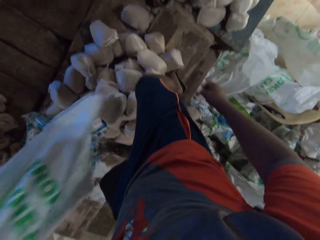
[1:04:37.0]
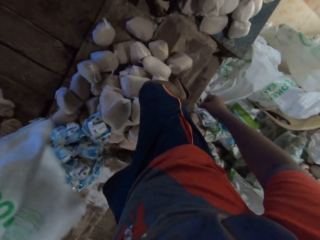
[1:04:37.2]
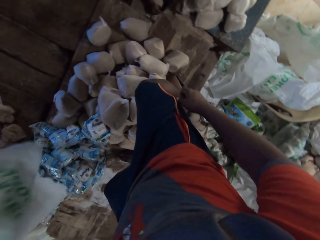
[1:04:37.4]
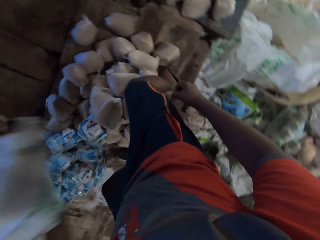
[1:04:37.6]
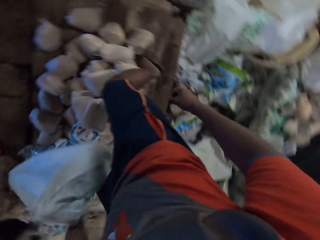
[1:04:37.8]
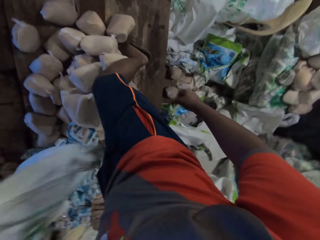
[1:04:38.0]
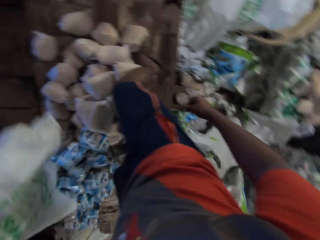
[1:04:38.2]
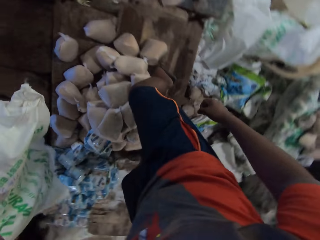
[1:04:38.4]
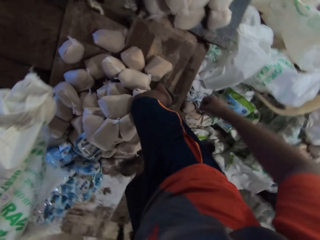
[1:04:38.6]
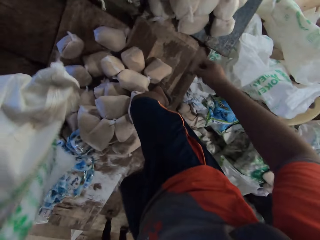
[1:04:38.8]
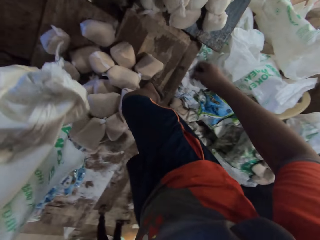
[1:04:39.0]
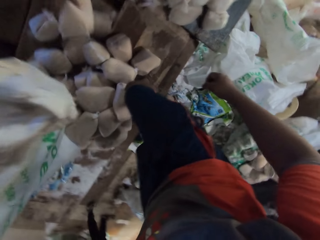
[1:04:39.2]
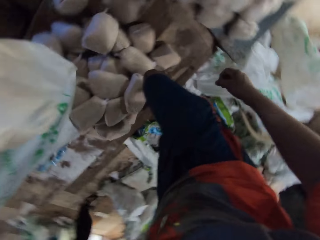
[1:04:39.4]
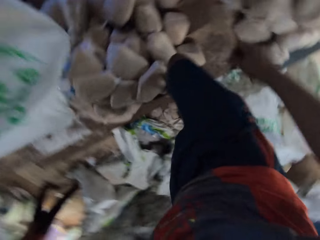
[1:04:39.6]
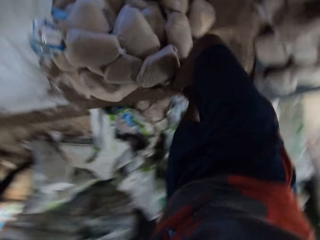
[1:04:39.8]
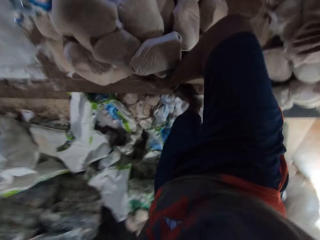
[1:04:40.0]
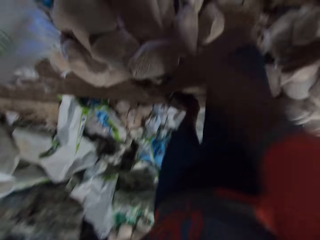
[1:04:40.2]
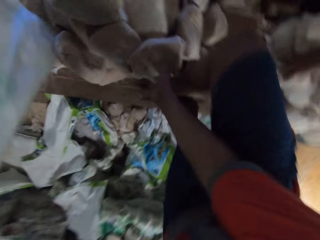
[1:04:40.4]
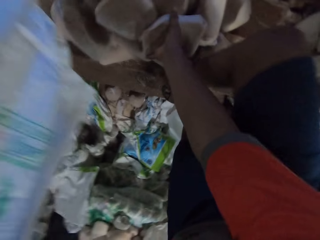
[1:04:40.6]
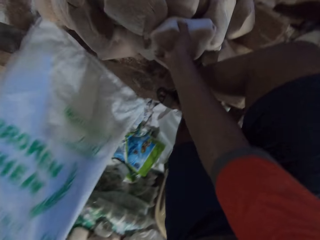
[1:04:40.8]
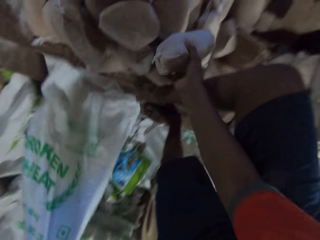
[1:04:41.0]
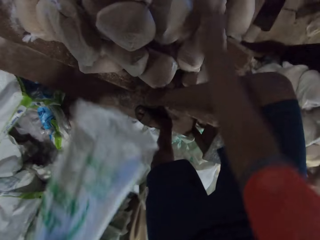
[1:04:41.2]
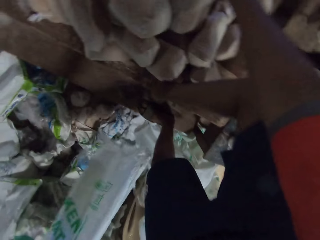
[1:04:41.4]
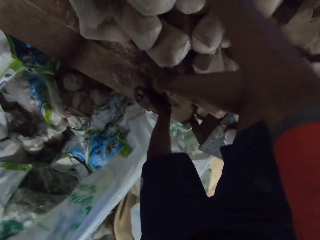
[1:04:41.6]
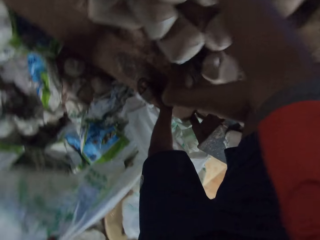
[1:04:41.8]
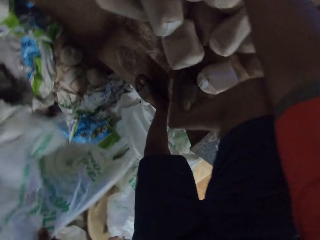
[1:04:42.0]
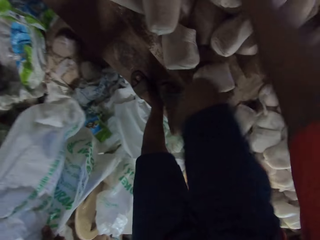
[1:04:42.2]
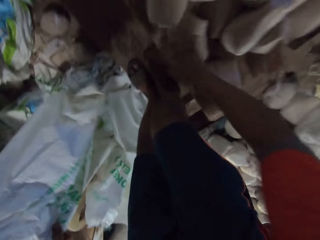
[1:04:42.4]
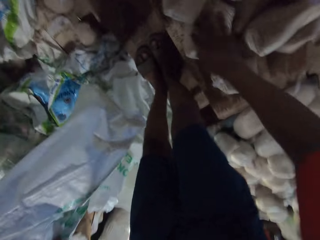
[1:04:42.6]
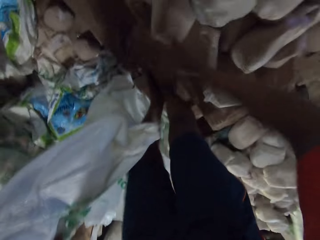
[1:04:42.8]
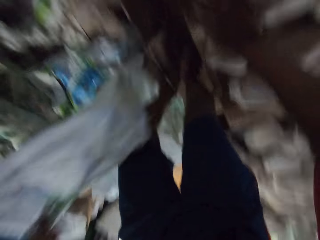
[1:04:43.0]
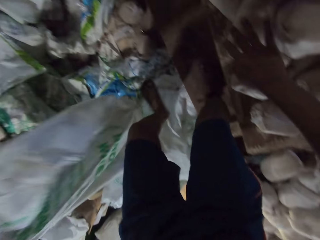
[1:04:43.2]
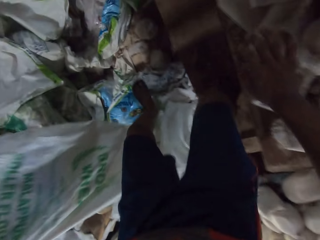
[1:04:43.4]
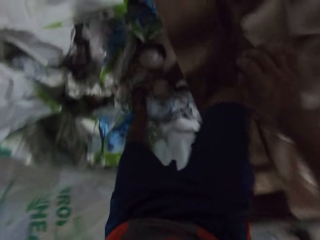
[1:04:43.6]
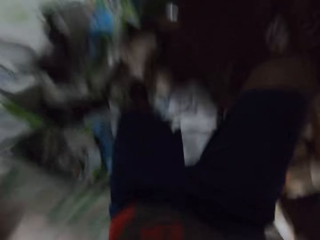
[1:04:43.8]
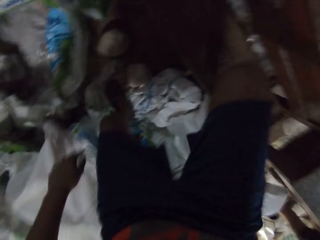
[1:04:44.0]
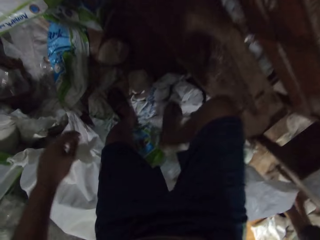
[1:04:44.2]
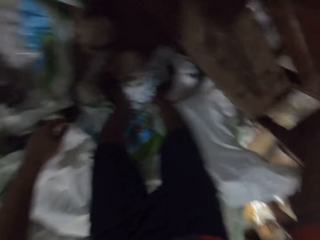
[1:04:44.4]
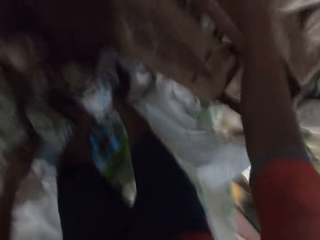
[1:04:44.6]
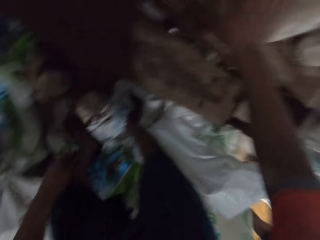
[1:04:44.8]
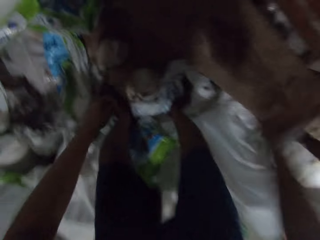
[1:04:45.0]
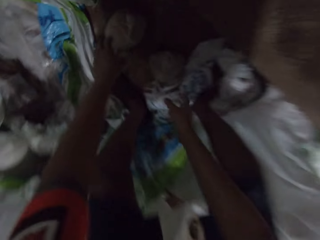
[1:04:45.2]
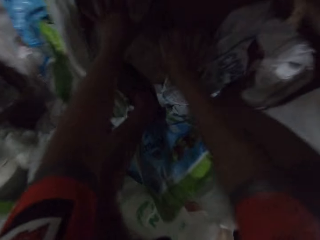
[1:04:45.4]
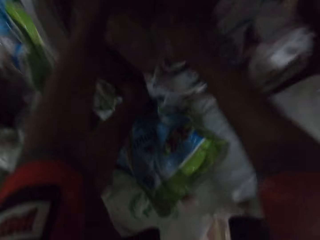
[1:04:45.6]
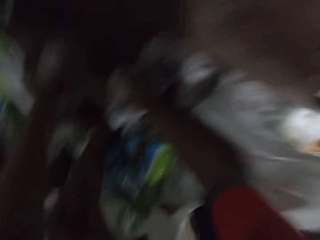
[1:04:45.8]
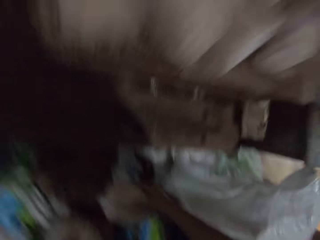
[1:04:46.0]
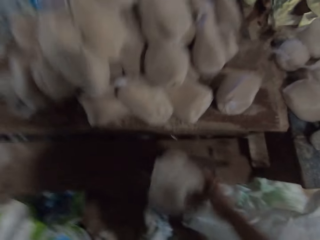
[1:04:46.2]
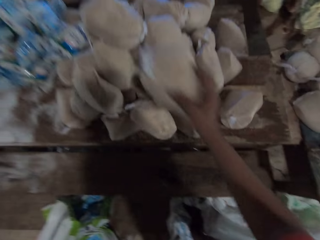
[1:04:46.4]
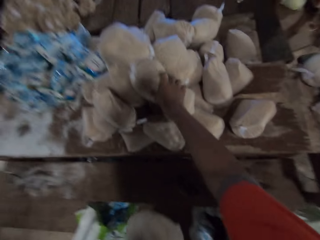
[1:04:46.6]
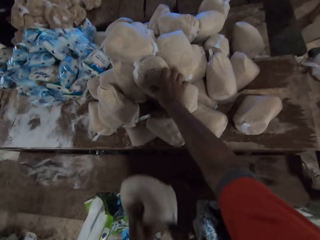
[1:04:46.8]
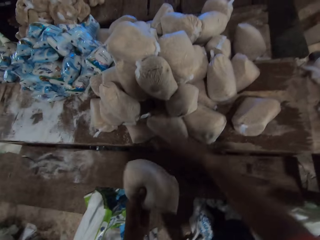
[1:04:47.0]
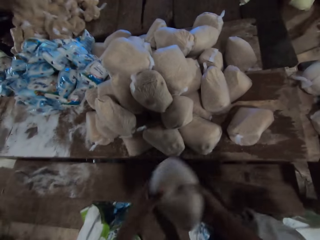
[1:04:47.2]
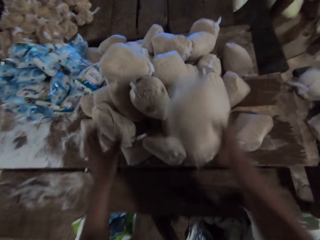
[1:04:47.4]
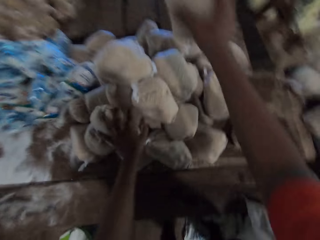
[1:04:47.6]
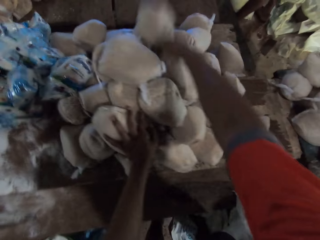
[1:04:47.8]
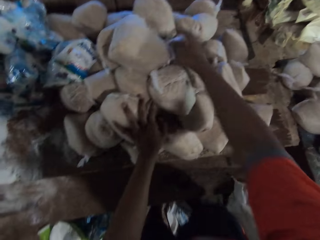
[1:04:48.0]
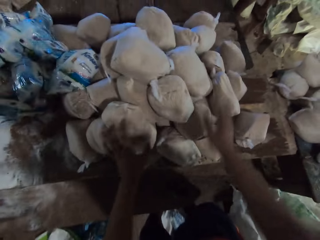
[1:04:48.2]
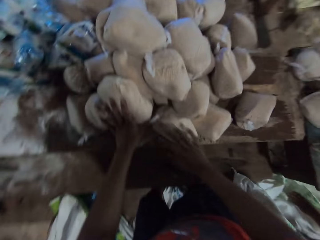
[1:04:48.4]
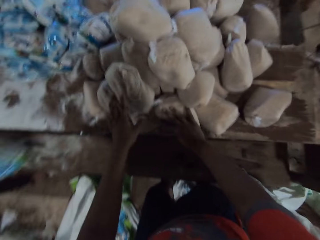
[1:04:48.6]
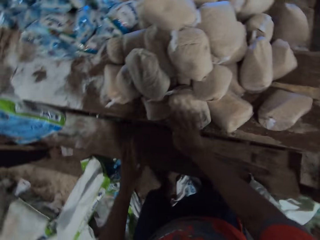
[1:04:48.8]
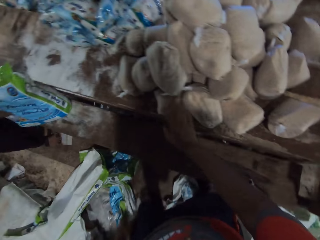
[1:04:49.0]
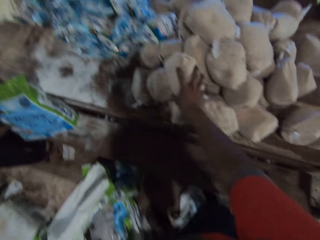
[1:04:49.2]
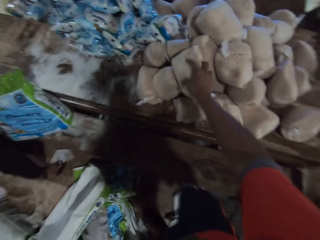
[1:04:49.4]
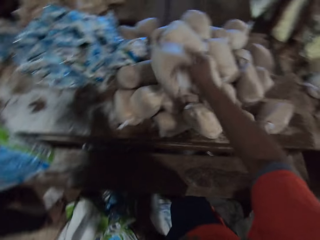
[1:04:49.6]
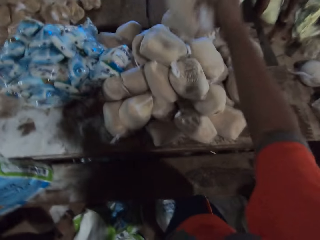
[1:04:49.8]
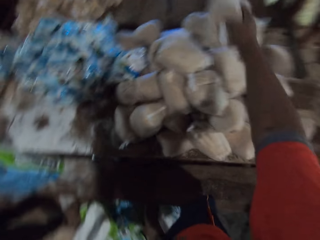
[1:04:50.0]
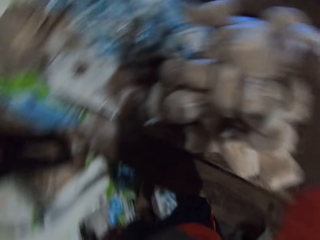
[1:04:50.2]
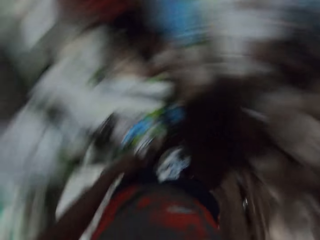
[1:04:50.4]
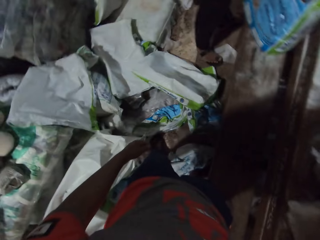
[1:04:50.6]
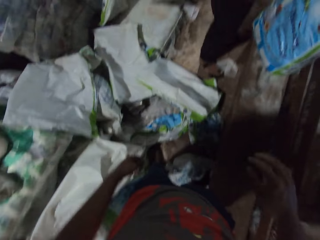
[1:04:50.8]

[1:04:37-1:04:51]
The camera wearer removes wheat from the sack. He converses with a group of people. He climbs down the table. He adjusts a bag of wheat on the table with his right hand. He drops the bag to the ground with his left hand. He removes wheat from the sack. He picks up a bag of wheat from the ground with his right hand. He drops the bag of wheat on the table with his right hand. He passes a bag of wheat from his left hand to his right hand. He places his left hand on the bags of wheat. He drops the bag of wheat on the table with his right hand. He adjusts a bag of wheat on the table with his right hand. He adjusts a bag of wheat on the table with his right hand again.

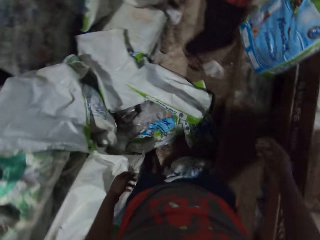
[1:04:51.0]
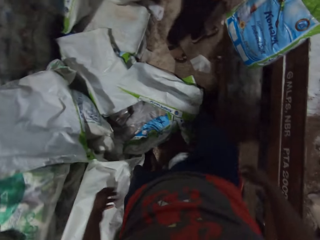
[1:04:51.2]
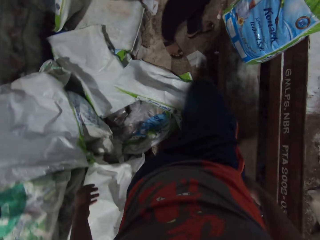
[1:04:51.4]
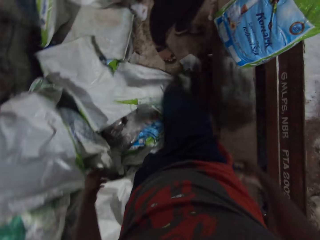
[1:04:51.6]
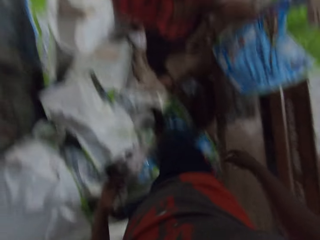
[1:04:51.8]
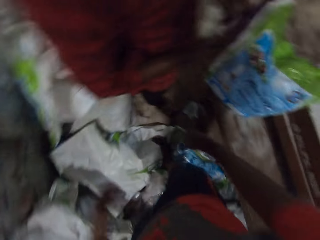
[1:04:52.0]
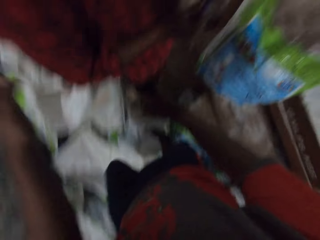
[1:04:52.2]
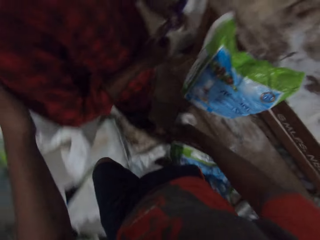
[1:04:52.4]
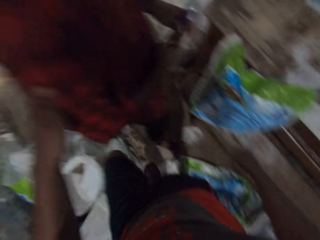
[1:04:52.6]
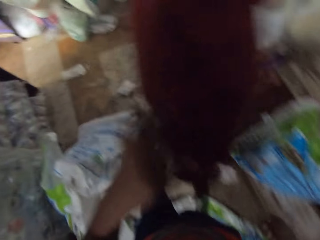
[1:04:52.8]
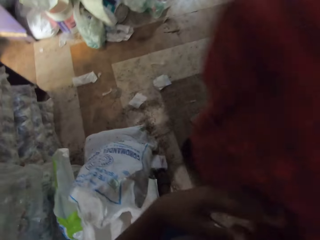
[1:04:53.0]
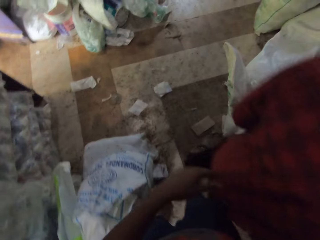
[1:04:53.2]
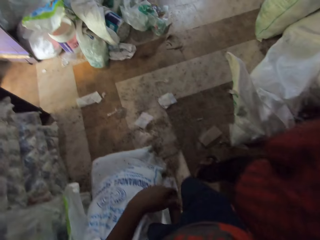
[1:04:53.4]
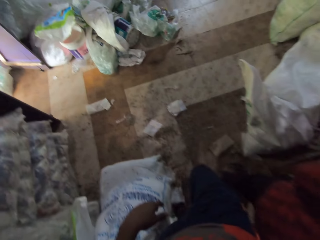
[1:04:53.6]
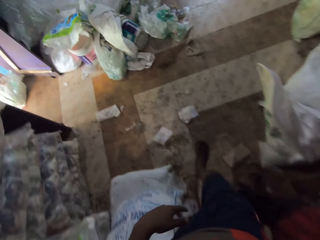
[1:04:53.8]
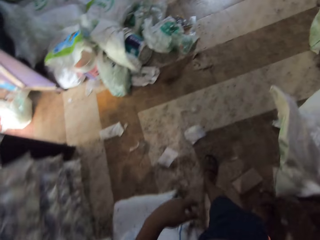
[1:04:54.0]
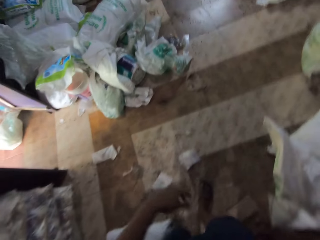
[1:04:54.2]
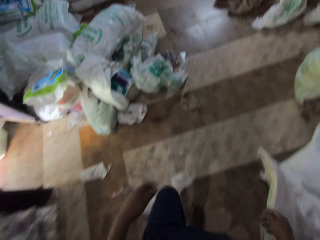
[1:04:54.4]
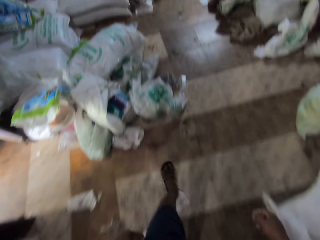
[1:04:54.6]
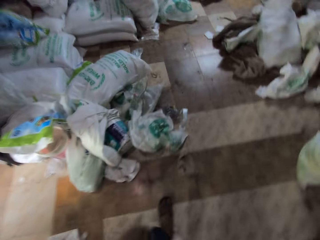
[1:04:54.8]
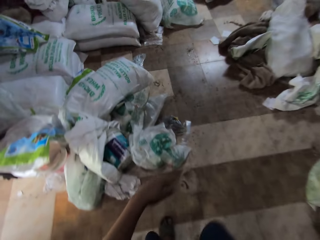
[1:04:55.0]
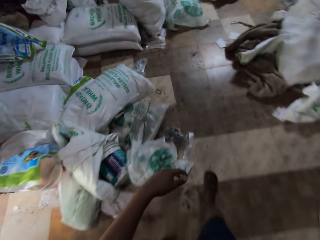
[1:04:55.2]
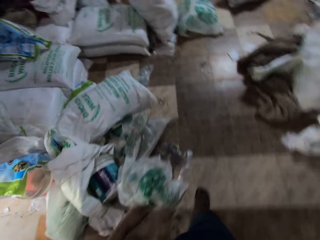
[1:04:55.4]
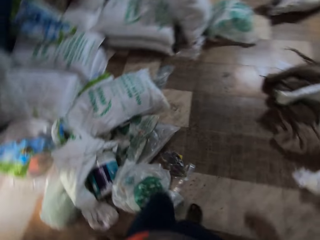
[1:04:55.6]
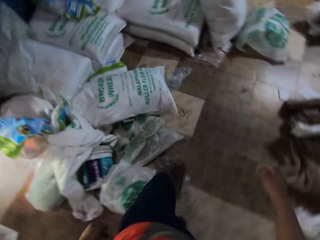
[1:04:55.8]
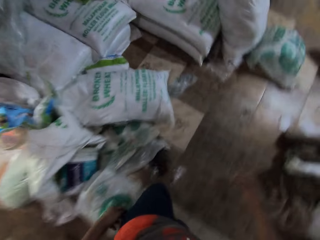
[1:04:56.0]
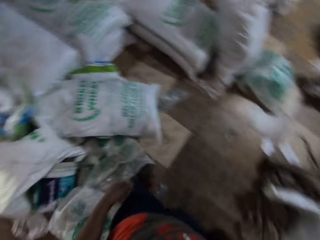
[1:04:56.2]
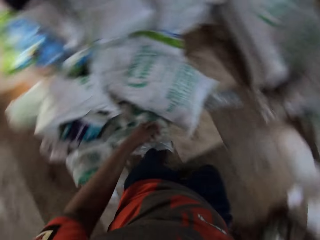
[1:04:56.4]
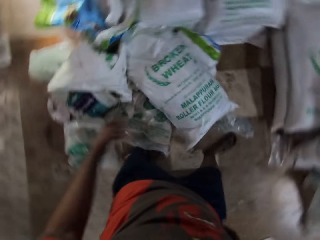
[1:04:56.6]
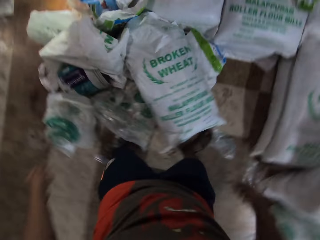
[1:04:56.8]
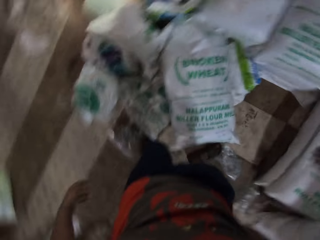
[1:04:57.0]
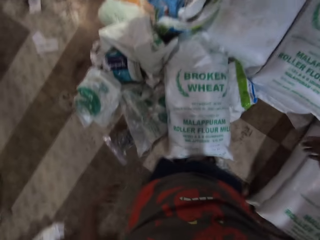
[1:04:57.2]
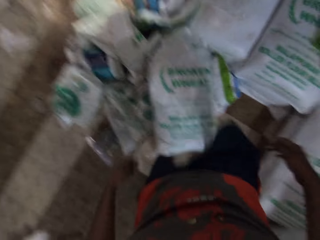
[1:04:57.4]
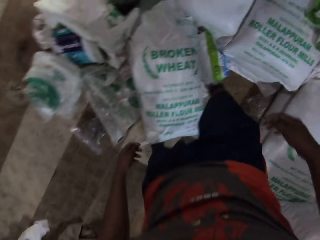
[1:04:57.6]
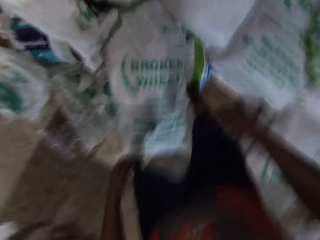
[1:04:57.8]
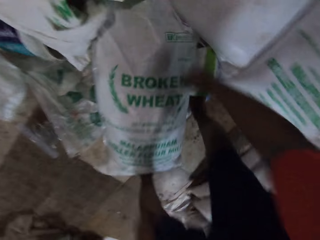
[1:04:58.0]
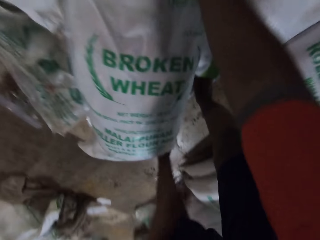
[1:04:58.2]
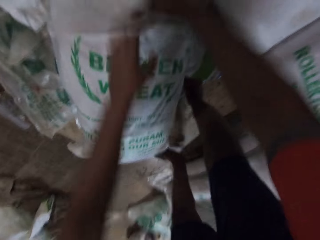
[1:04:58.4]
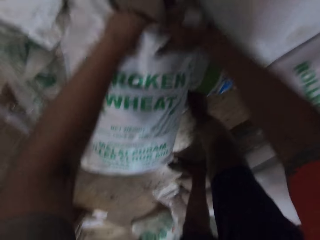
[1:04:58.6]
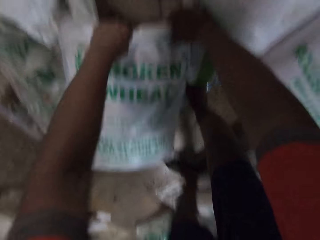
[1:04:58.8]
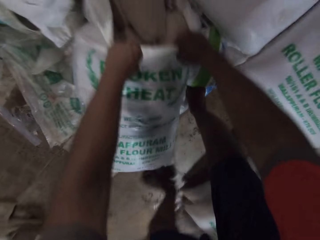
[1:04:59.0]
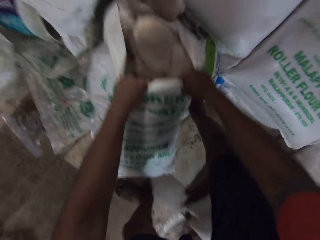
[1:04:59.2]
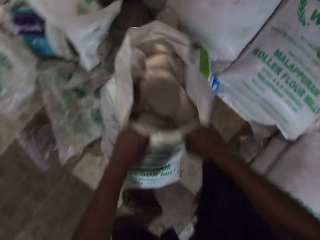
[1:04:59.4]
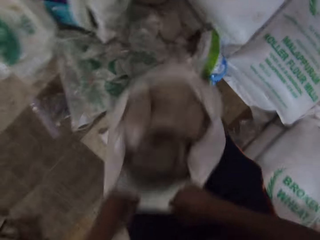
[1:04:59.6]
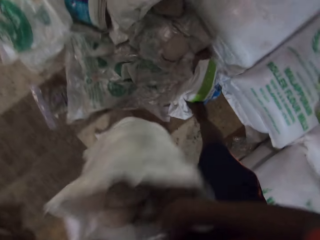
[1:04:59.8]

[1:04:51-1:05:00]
The camera wearer walks around the warehouse. He touches a man with his left hand. He picks up a bag on the ground with his hands.
